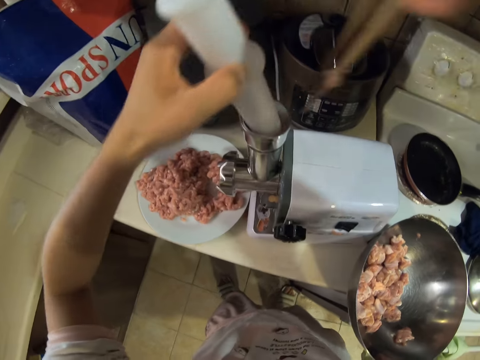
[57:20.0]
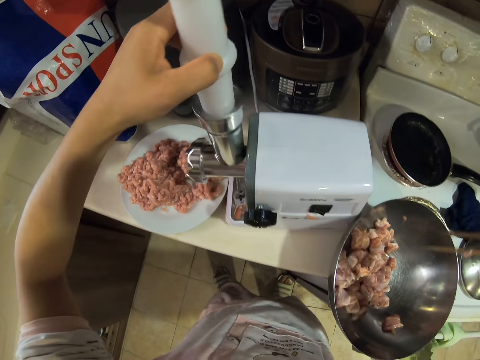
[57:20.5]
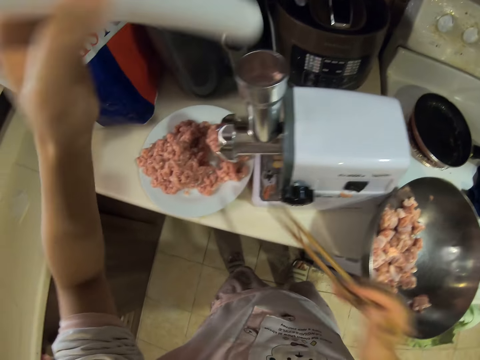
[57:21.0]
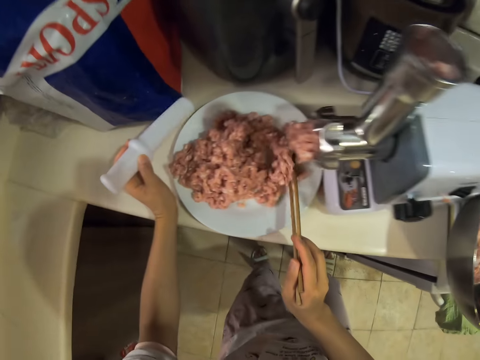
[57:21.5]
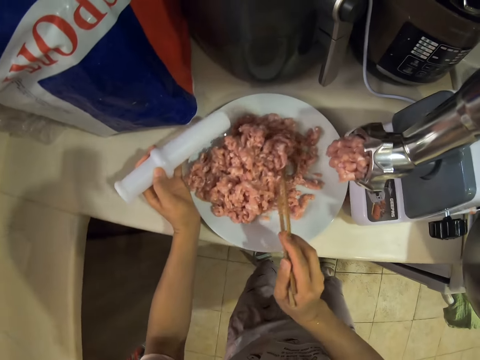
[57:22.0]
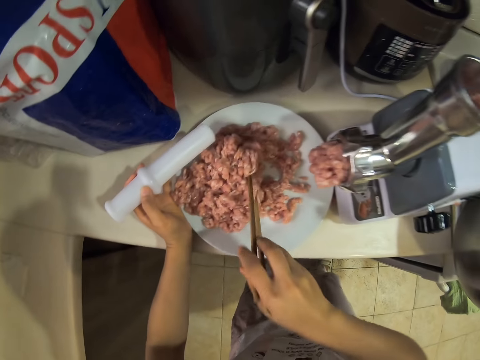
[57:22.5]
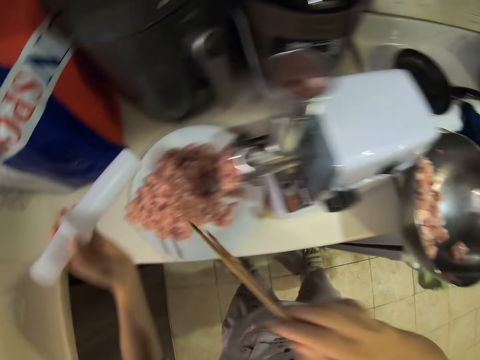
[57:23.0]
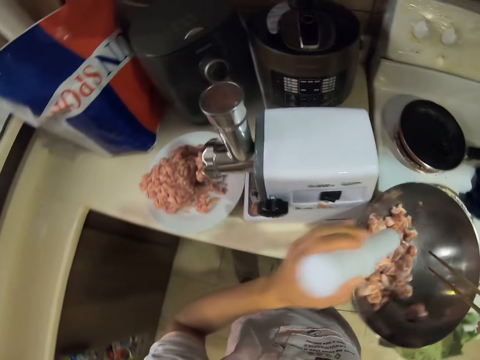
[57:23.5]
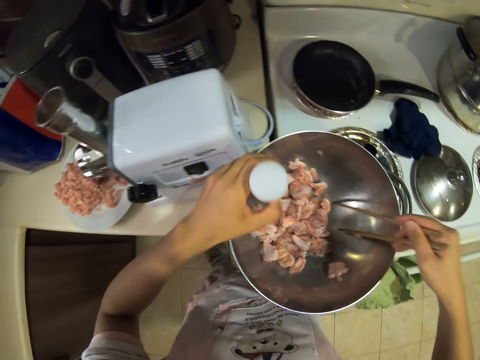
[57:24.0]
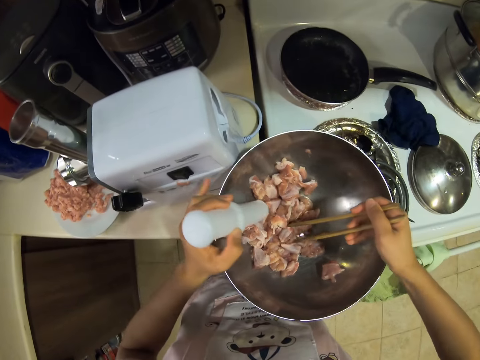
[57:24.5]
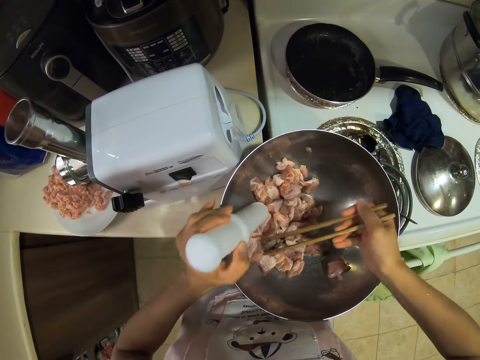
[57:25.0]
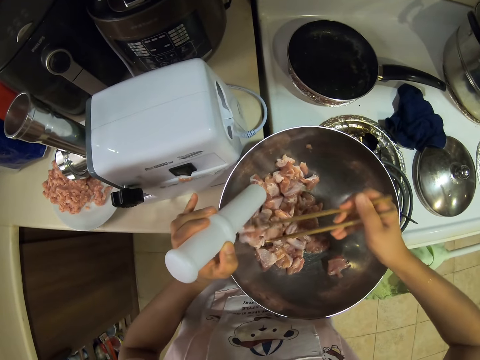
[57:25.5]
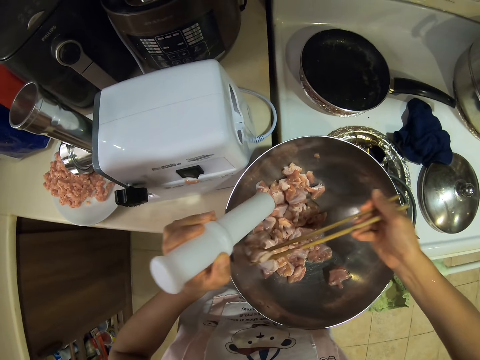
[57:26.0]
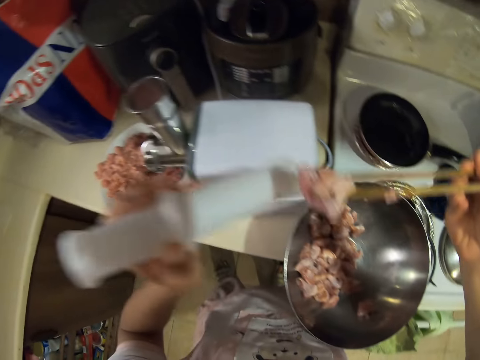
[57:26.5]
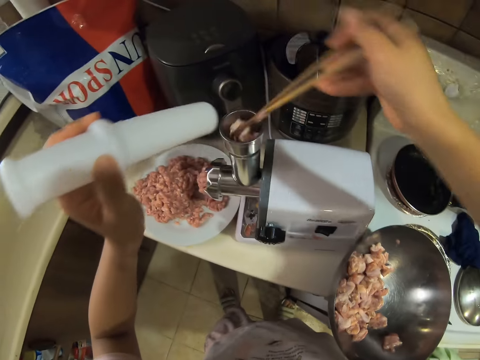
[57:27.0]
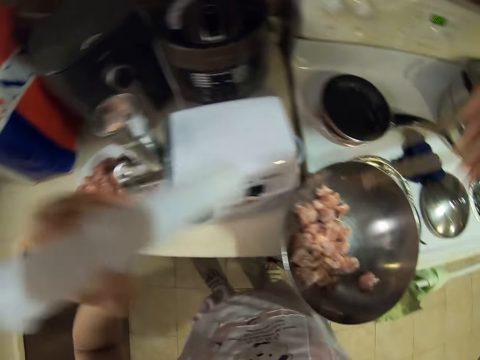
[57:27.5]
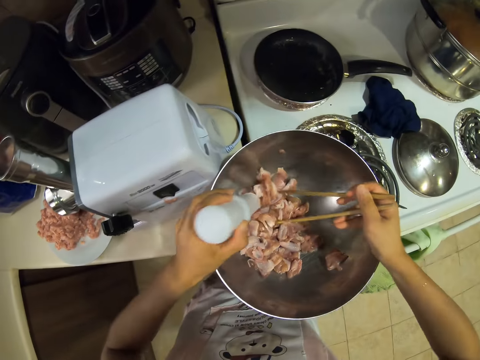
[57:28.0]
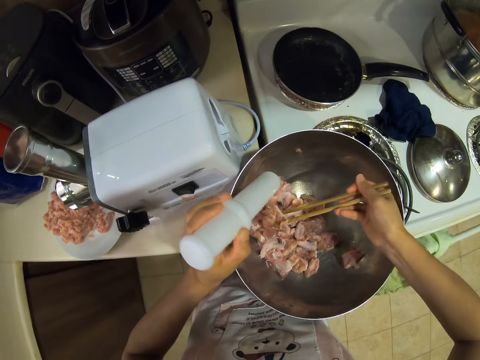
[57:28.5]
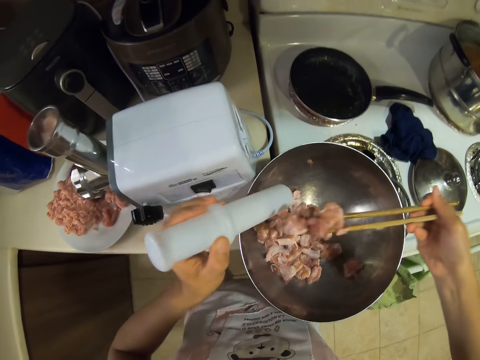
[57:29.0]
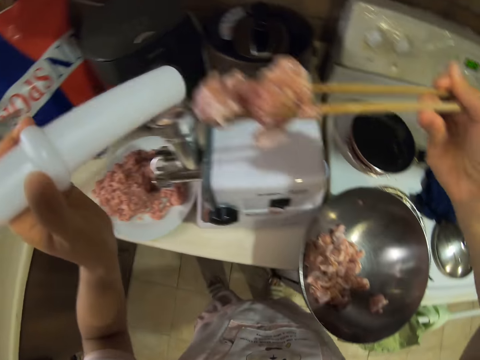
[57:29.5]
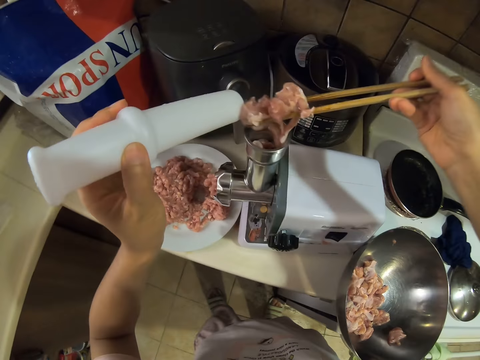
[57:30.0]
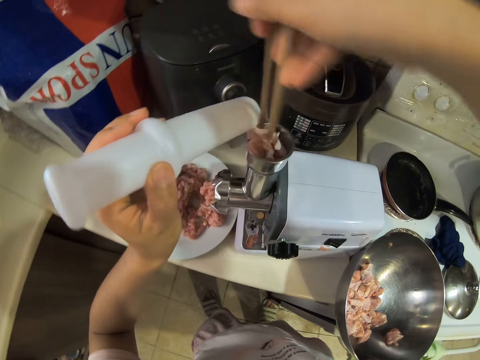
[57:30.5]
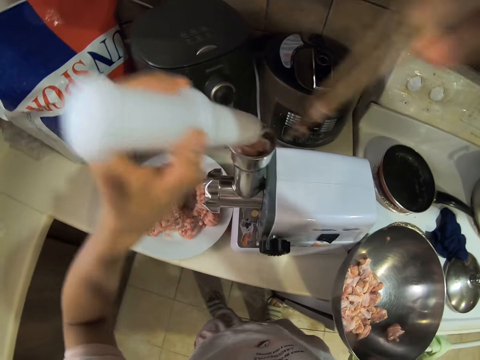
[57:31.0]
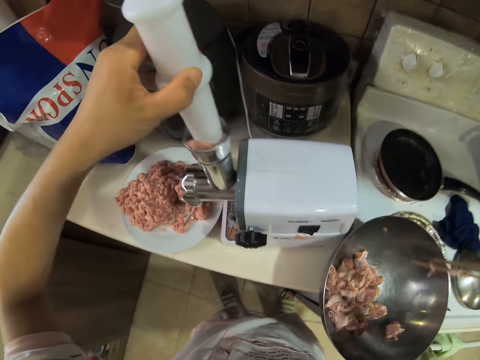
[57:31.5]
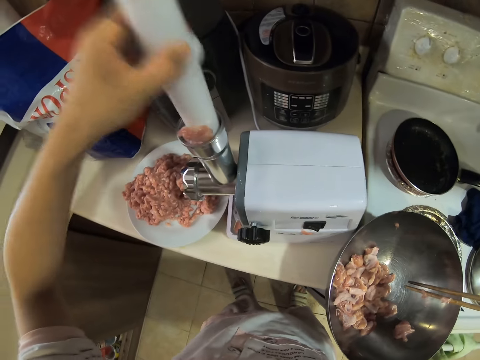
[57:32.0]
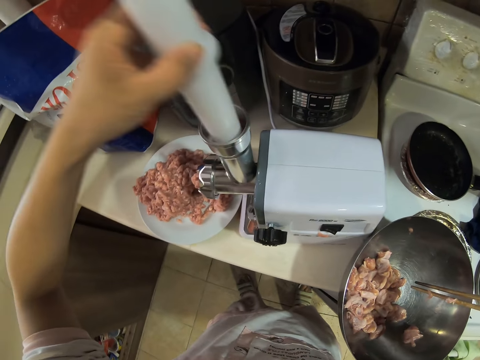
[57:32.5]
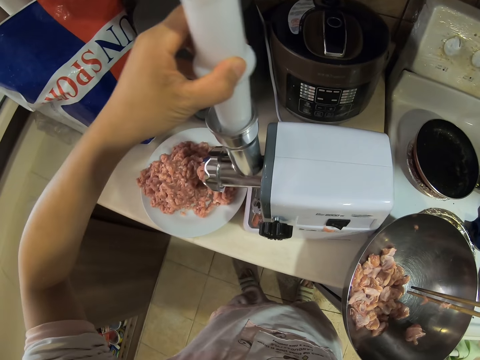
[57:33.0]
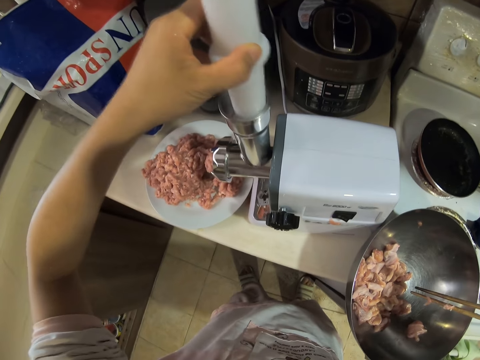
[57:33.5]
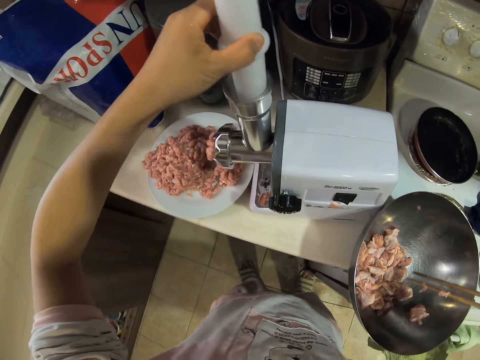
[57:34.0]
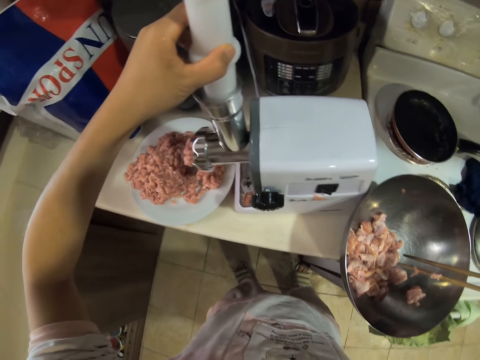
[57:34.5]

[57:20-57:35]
The camera wearer puts the meat in the meat grinder. They push the meat in the grinder with the pusher. They spread the mince meat on the plate. They pick the meat with skewers. They put the meat in the meat grinder. They pick the meat with the skewers. They put the meat in the meat grinder. They push the meat in the grinder with the pusher.

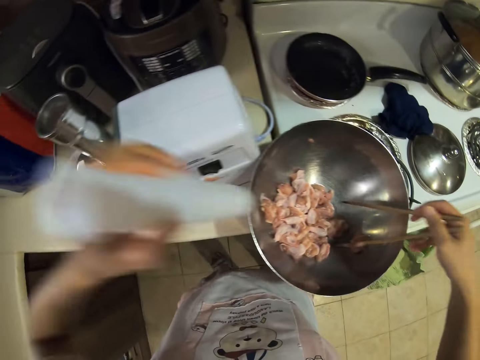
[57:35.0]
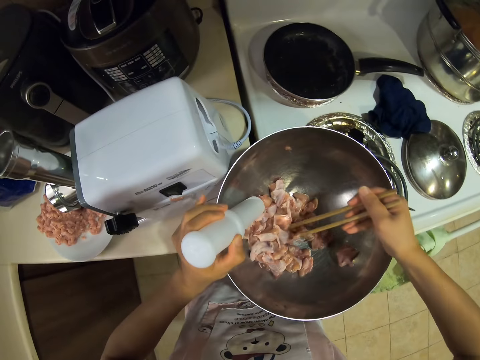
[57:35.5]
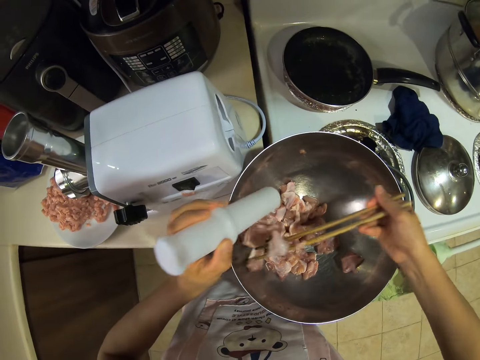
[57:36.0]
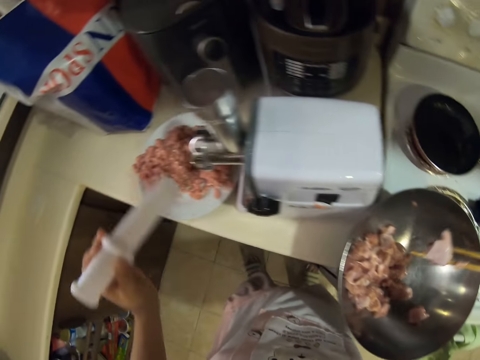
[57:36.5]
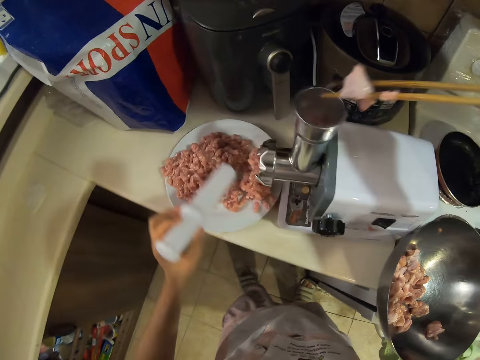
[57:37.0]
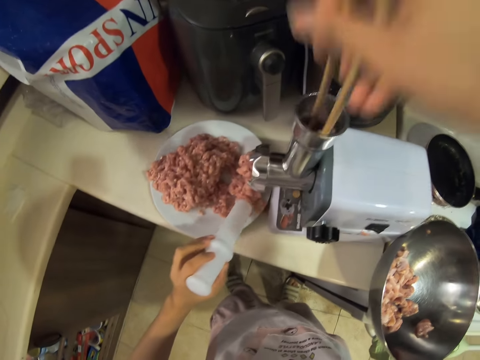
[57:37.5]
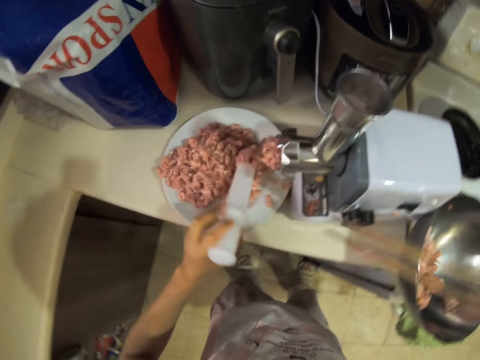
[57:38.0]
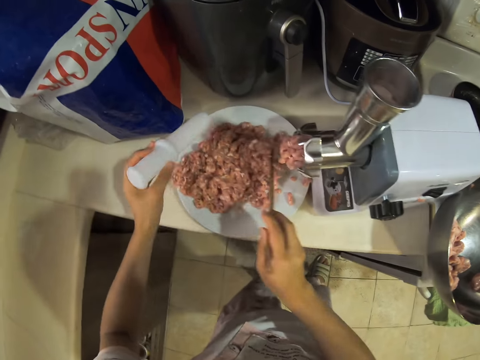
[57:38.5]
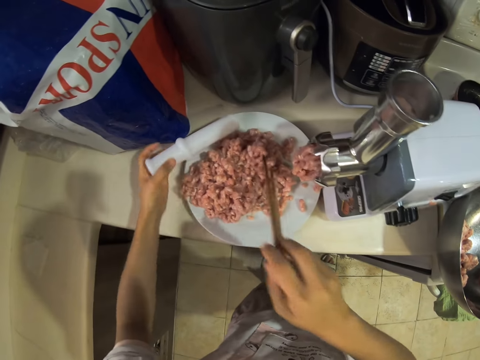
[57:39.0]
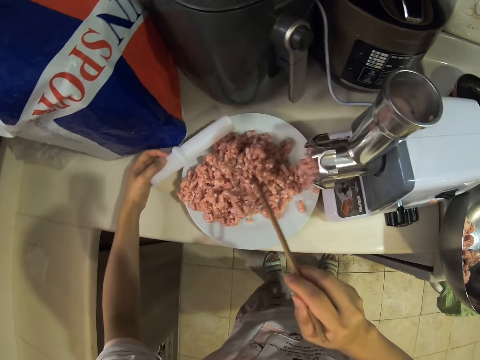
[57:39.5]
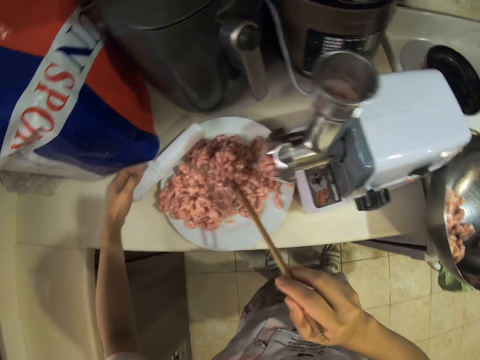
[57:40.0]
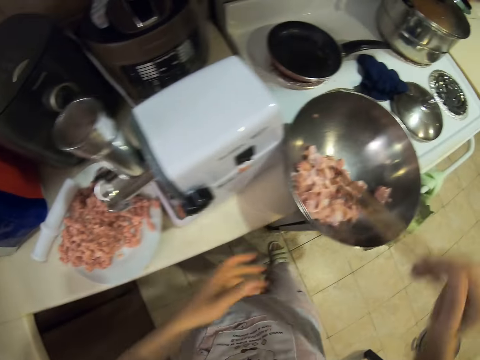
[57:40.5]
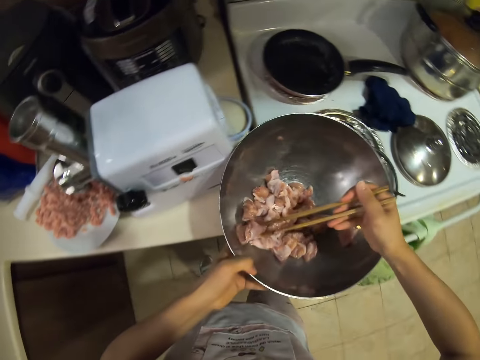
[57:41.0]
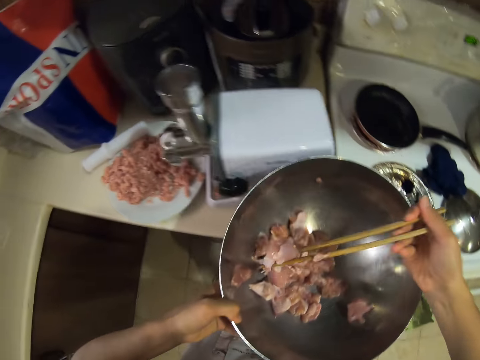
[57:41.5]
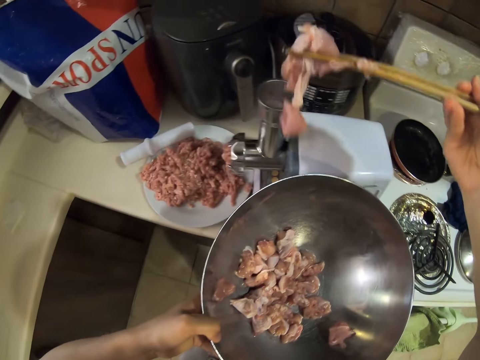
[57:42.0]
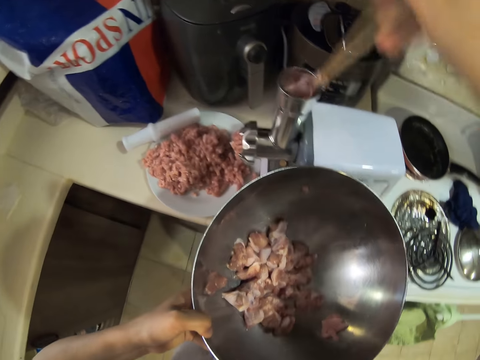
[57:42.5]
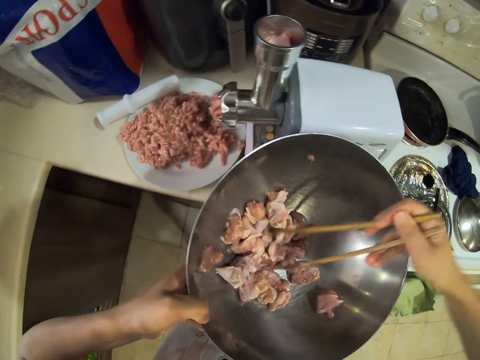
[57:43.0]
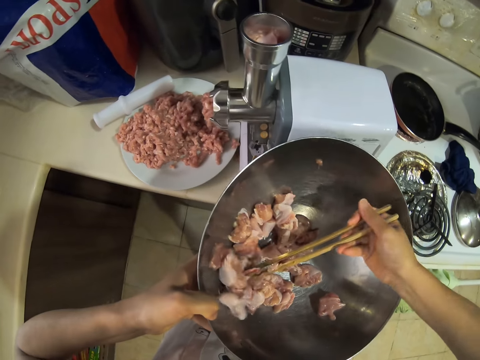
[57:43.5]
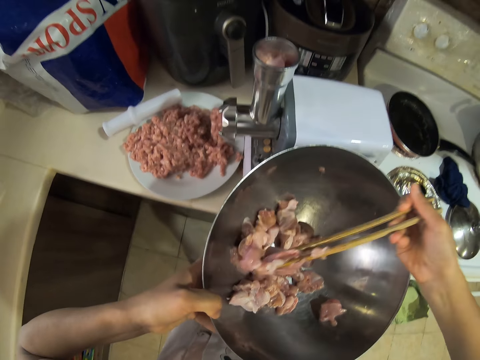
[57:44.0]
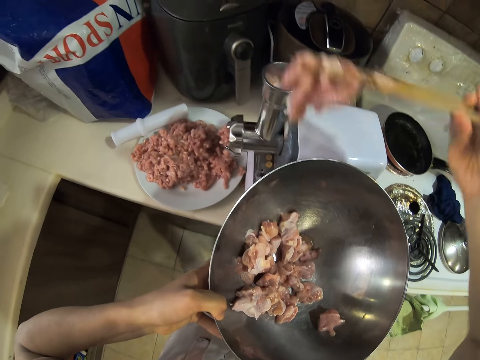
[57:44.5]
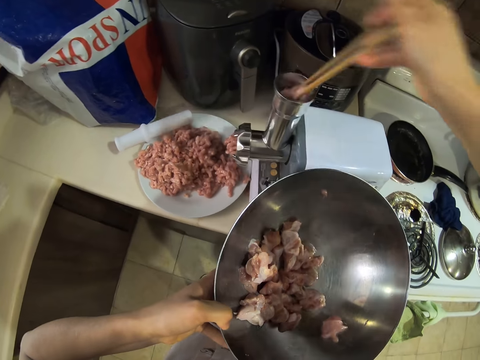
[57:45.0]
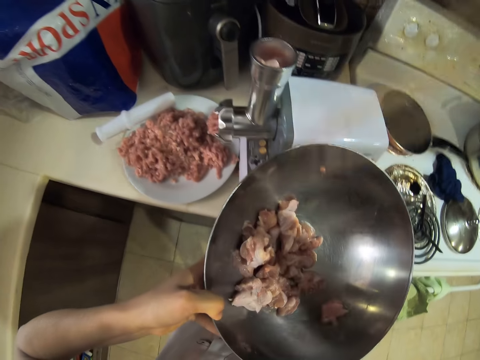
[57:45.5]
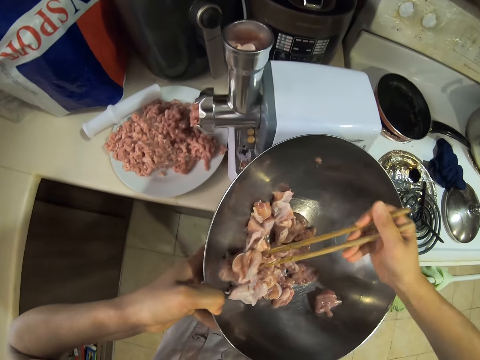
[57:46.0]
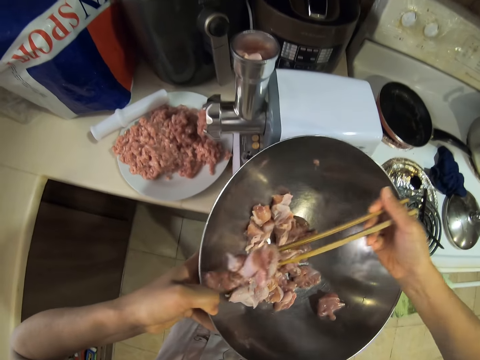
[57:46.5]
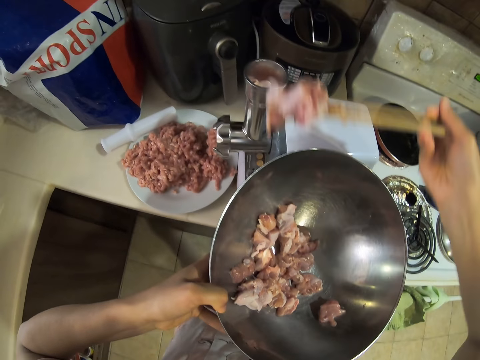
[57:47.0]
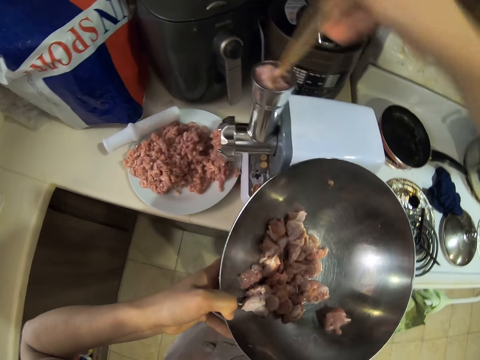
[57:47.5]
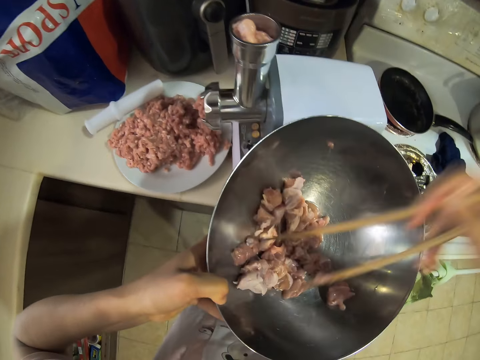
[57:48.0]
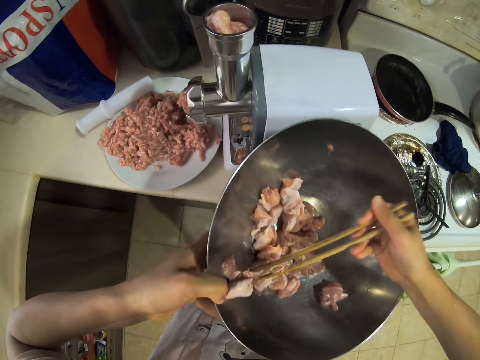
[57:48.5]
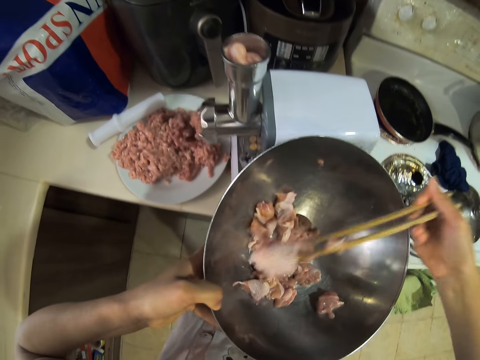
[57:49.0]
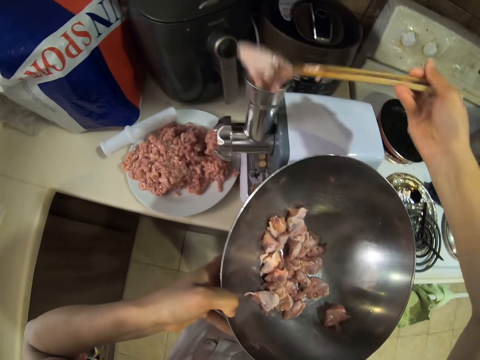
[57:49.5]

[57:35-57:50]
The camera wearer picks the meat with skewers. They put the meat in the meat grinder. They spread the mince meat on the plate. They put the pusher on the plate. They pick the bowl of meat. They pick the meat with the skewers. They put the meat in the meat grinder. They pick the meat with the skewers. They put the meat in the meat grinder. They pick the meat with the skewers. They put the meat in the meat grinder. They pick the meat with the skewers.
